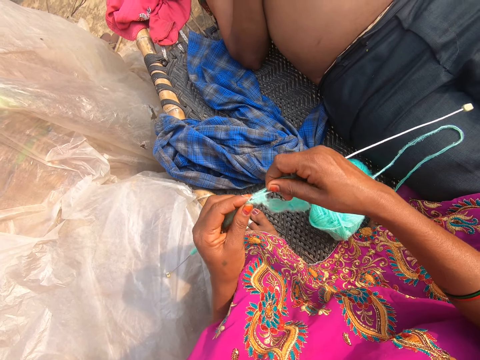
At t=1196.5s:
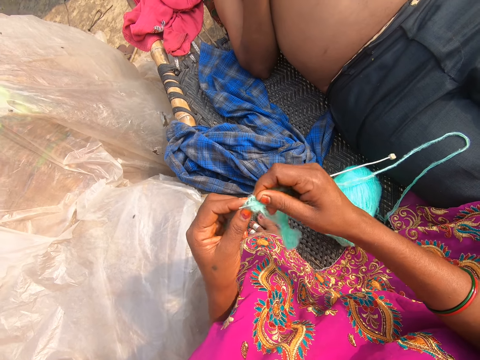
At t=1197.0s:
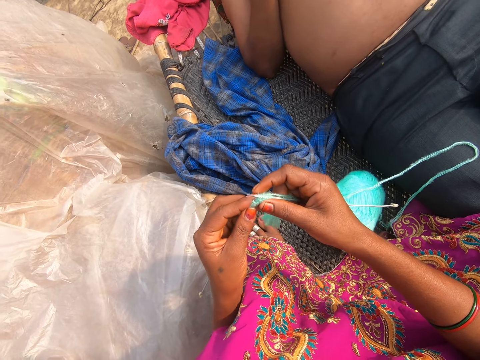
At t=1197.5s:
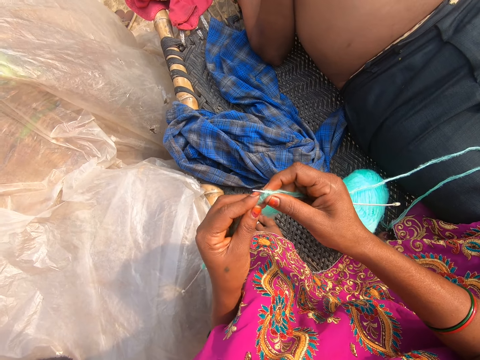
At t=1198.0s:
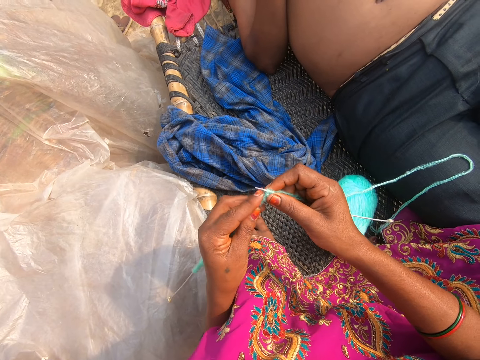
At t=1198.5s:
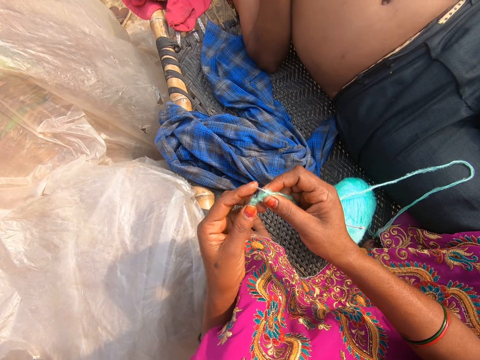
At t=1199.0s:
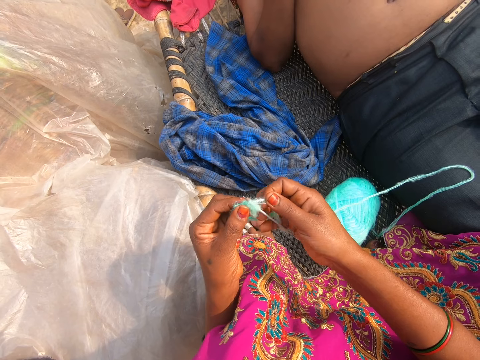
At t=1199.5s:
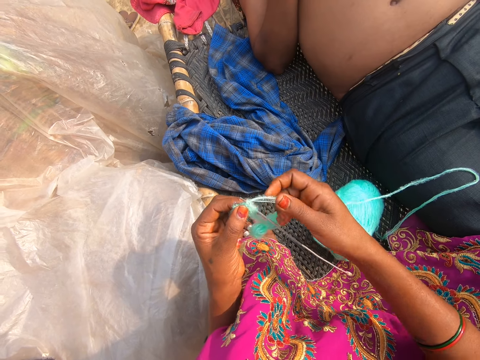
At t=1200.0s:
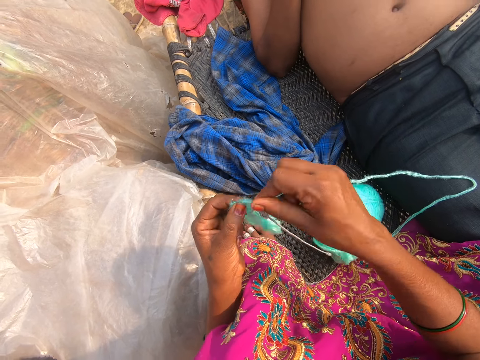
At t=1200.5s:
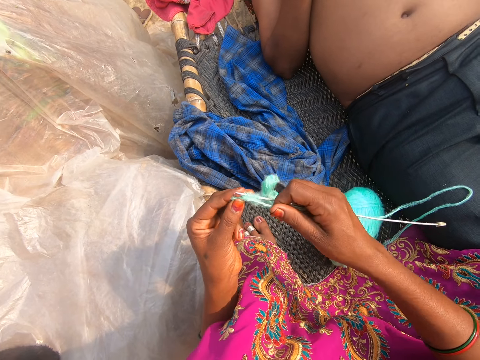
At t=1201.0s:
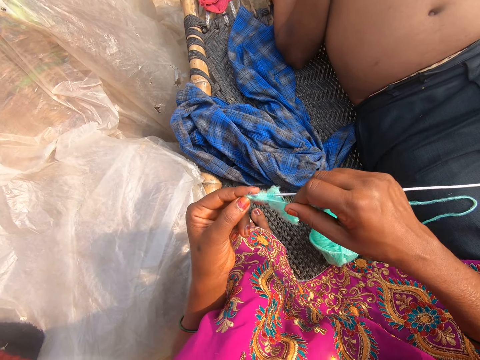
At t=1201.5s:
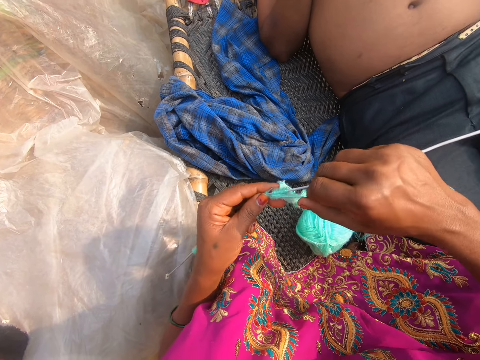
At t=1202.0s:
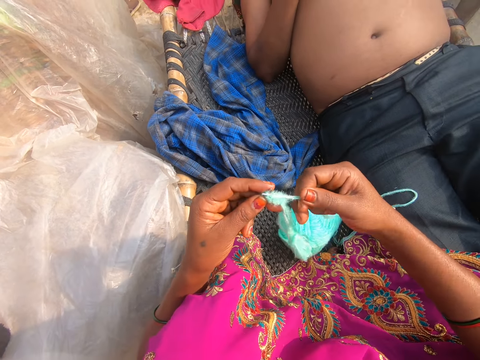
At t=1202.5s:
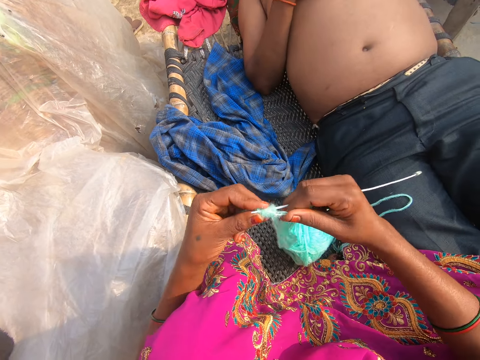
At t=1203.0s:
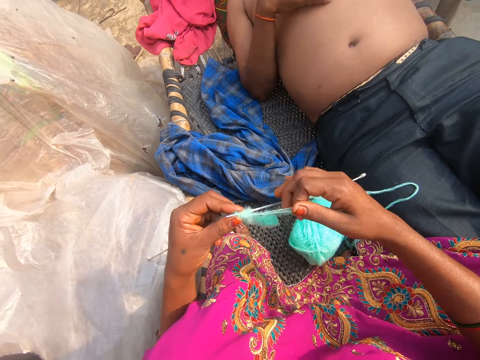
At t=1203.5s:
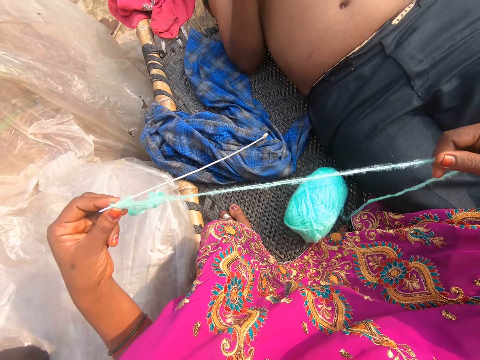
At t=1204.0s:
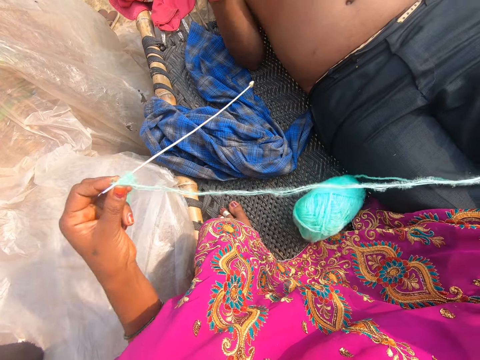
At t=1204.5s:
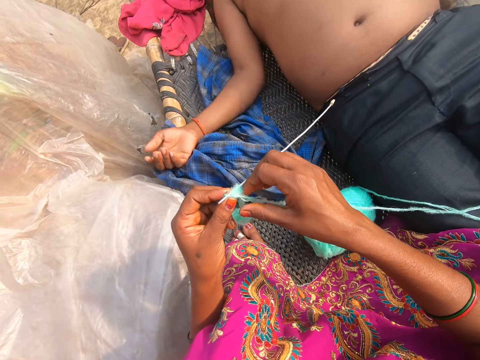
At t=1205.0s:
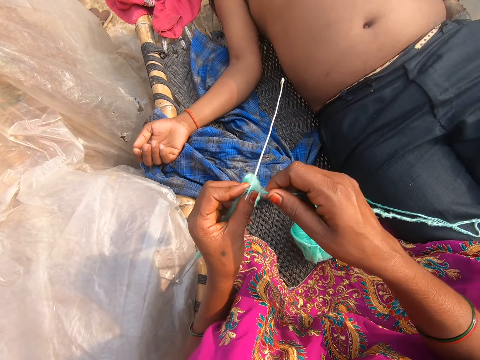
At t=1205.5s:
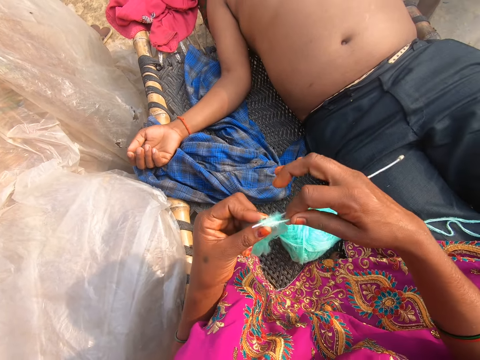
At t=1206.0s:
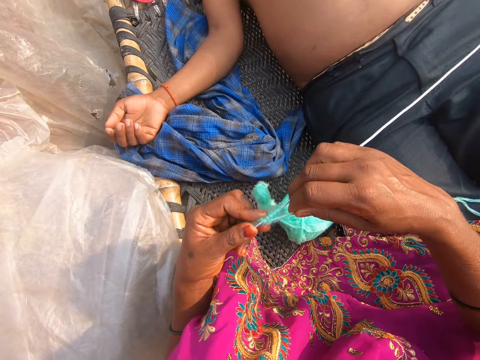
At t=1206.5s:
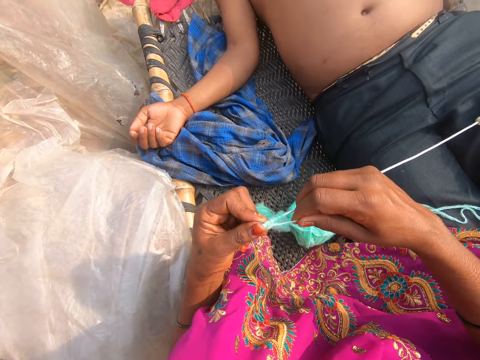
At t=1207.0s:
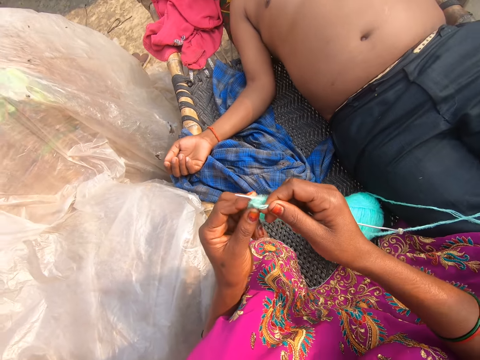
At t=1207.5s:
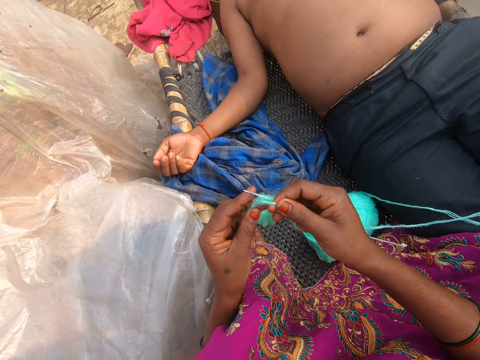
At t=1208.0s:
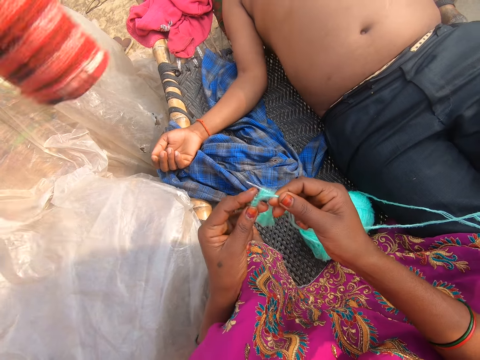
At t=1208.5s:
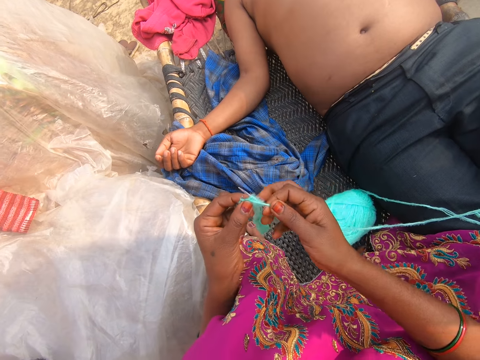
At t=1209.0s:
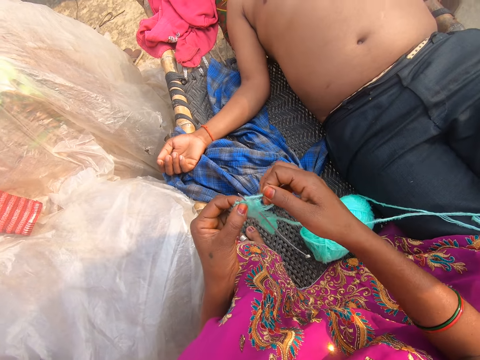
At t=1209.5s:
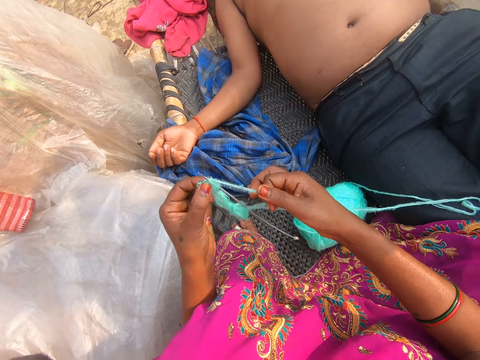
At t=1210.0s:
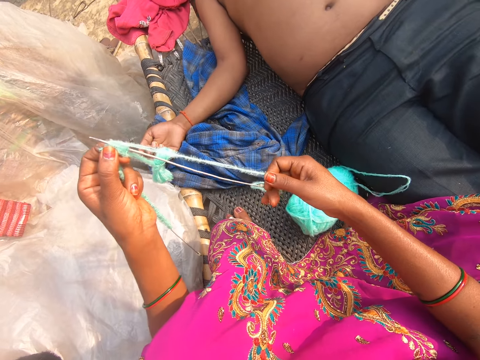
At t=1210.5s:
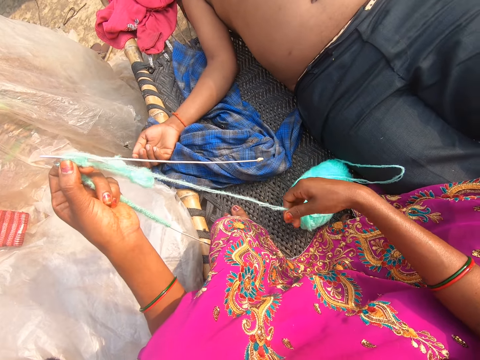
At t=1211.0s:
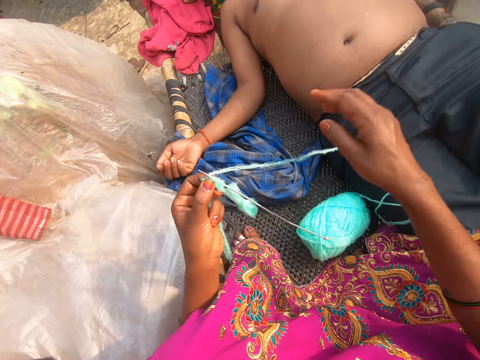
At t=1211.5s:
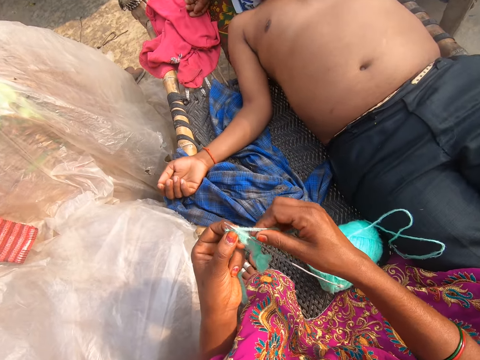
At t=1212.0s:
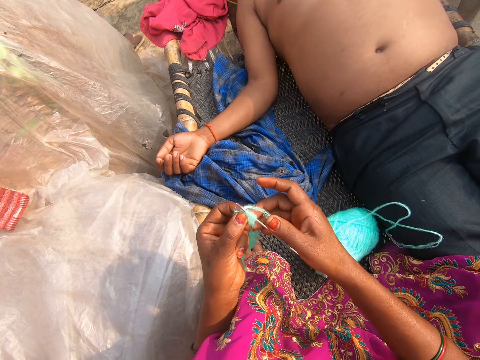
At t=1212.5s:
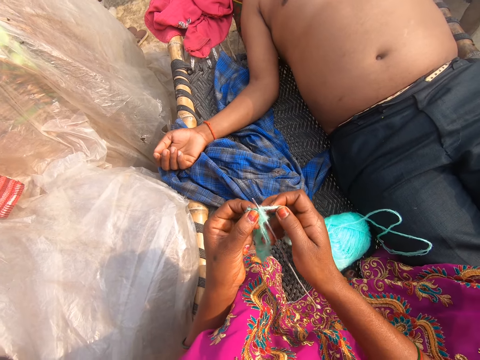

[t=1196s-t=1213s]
The camera wearer converses with a man. They knit. They converse with the man. They knit. They pull the thread. The man converses with the camera wearer. The camera wearer converses with the man. They knit and pull the thread.

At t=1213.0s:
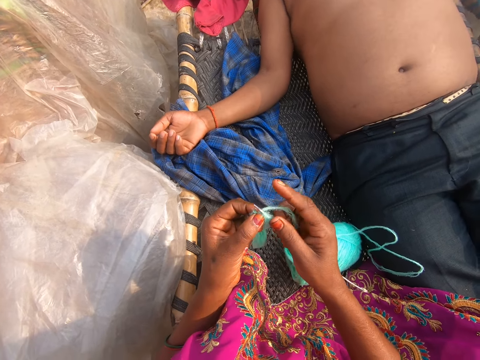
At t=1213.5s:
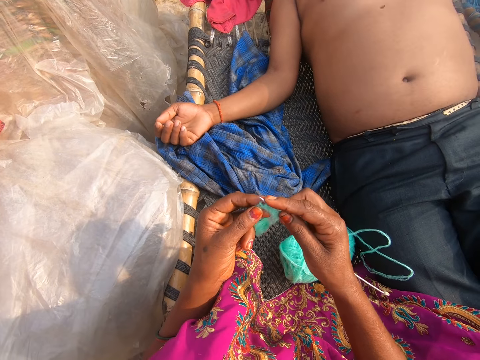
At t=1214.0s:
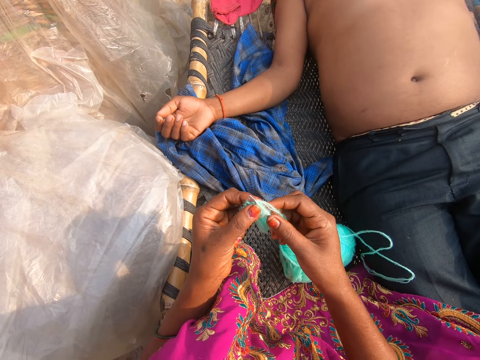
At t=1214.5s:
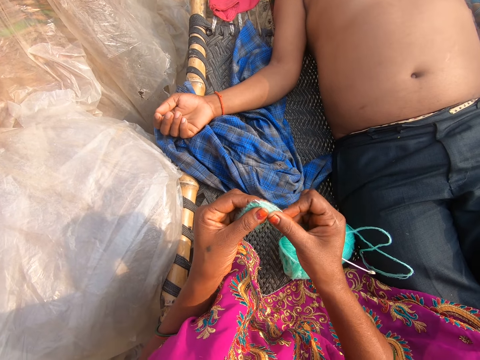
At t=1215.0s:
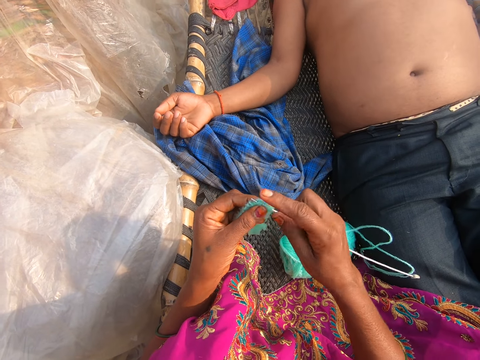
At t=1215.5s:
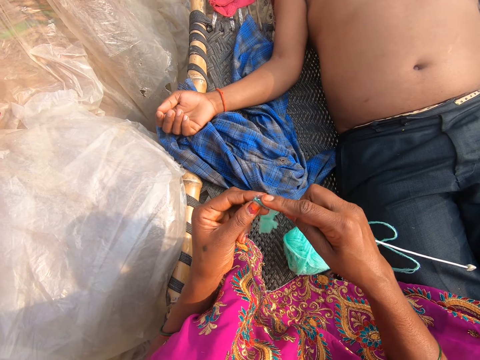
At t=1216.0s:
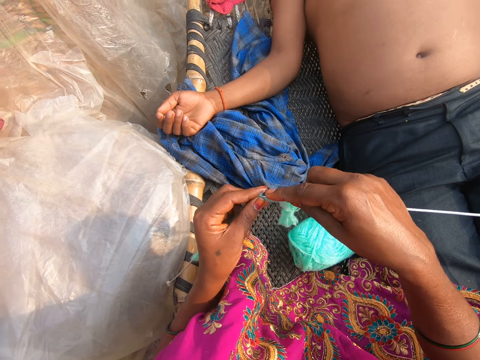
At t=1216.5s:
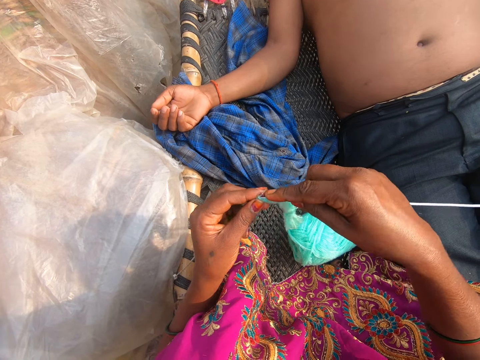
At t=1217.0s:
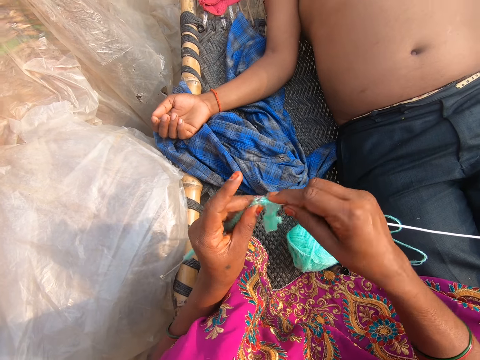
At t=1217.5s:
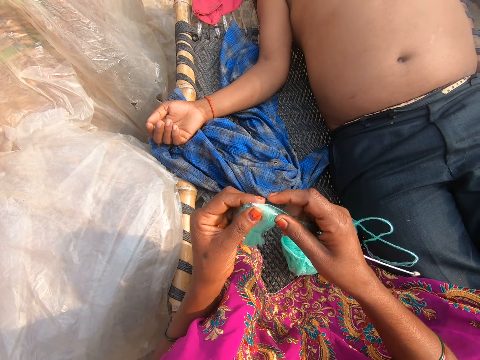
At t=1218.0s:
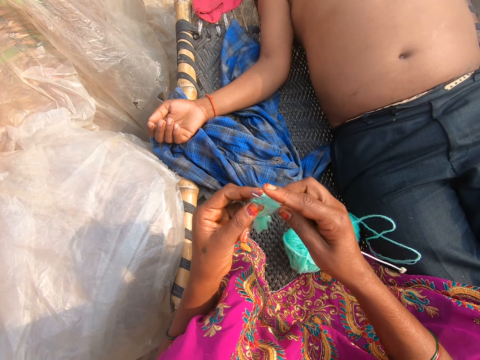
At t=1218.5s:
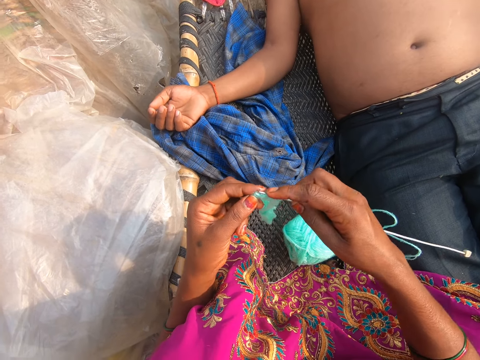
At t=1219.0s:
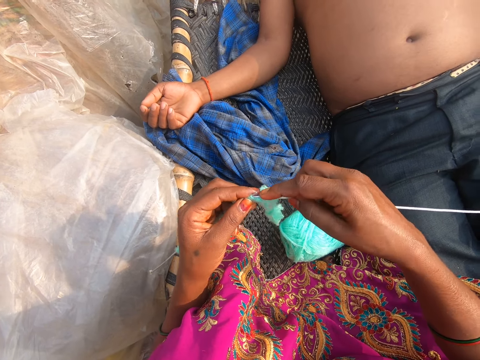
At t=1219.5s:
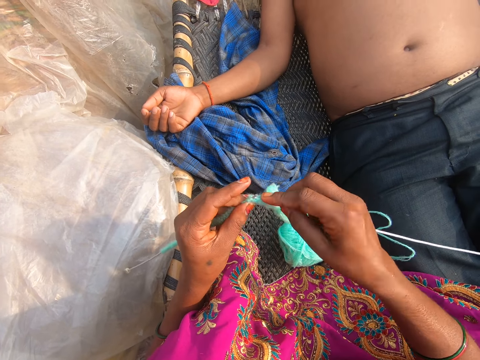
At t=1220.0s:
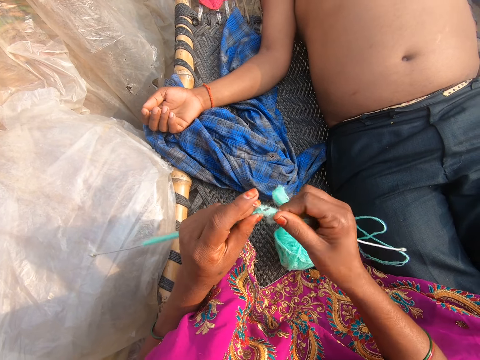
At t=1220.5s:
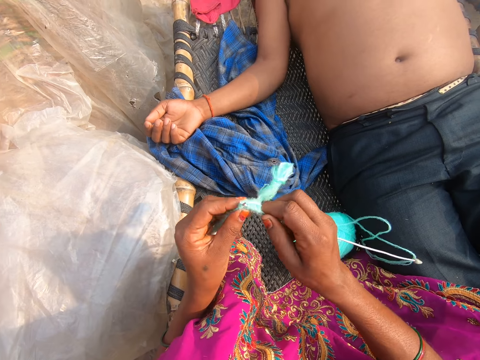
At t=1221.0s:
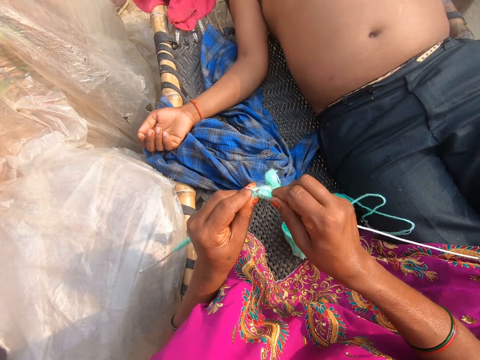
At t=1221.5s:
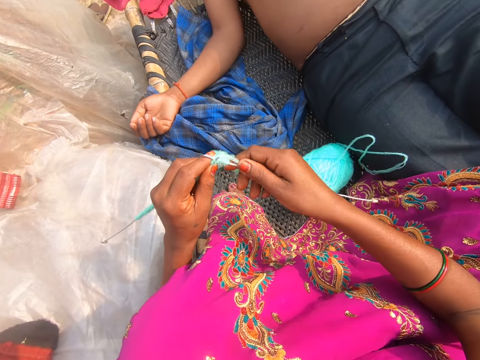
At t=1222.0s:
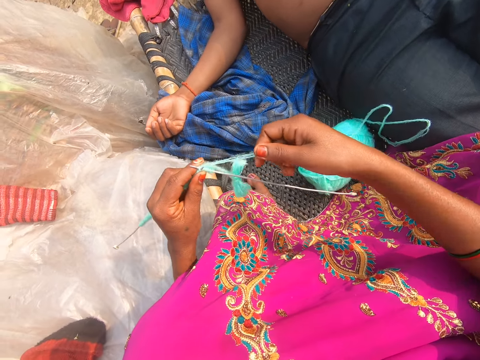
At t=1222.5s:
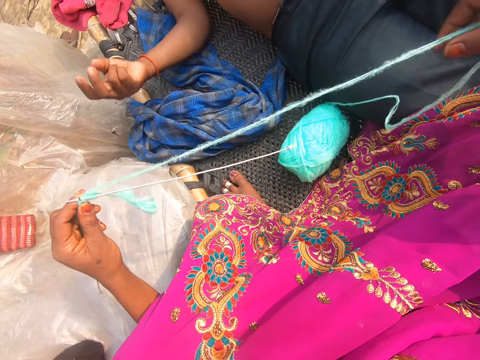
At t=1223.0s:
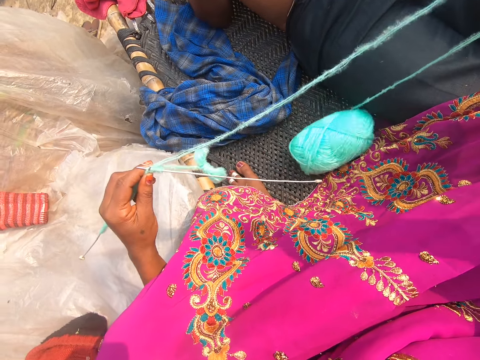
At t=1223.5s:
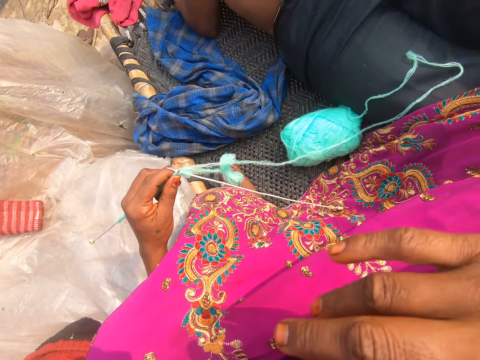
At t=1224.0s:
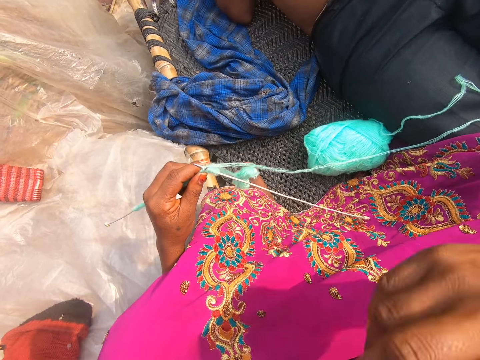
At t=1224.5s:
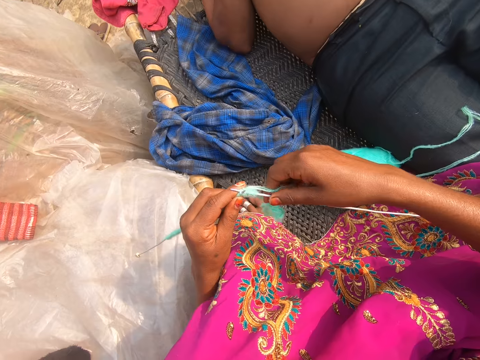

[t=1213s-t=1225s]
The camera wearer knits. A man converses with the camera wearer. The camera wearer converses with the man. The man converses with the camera wearer. The camera wearer pulls the thread.
